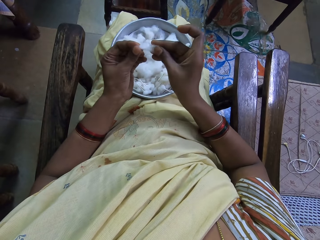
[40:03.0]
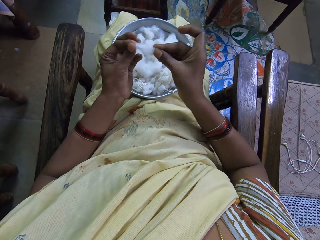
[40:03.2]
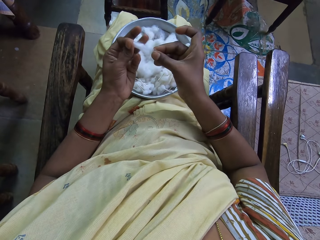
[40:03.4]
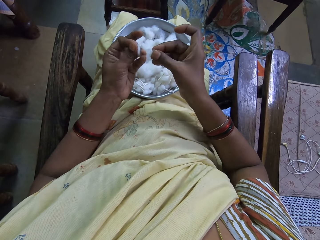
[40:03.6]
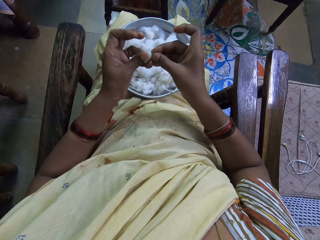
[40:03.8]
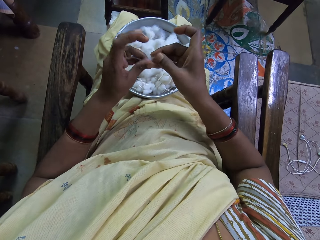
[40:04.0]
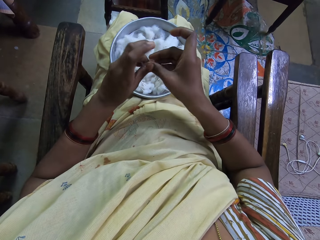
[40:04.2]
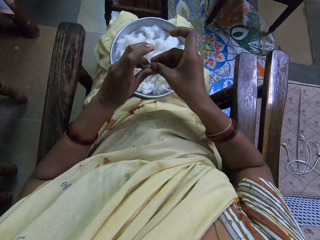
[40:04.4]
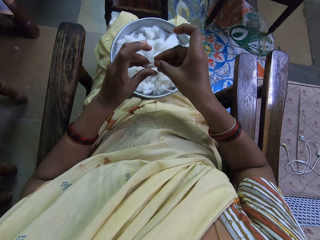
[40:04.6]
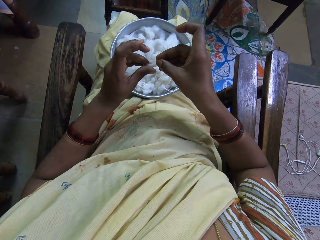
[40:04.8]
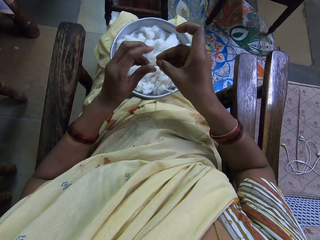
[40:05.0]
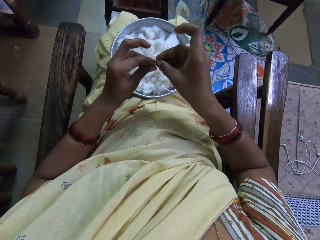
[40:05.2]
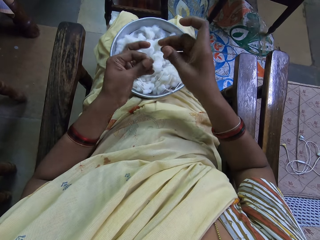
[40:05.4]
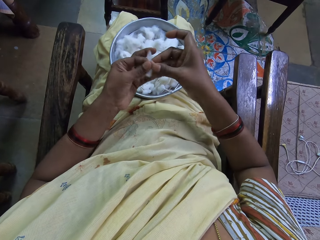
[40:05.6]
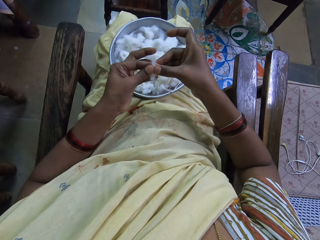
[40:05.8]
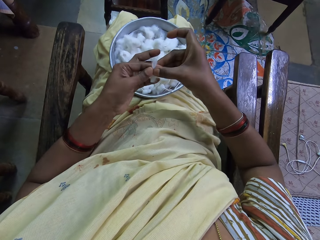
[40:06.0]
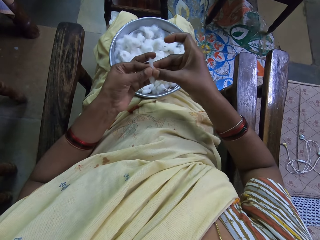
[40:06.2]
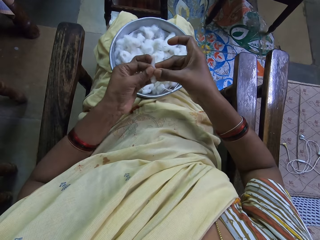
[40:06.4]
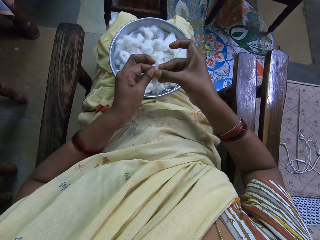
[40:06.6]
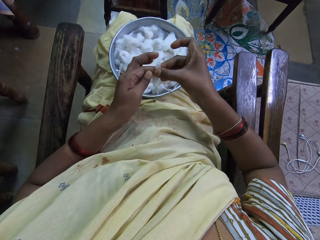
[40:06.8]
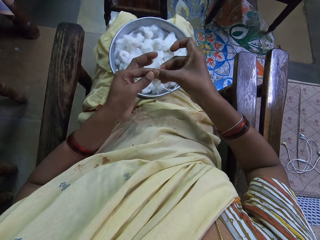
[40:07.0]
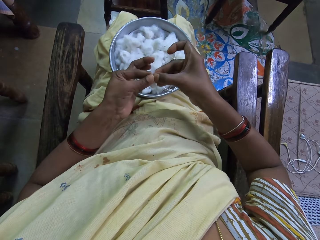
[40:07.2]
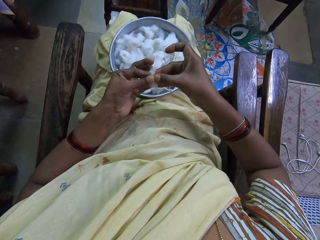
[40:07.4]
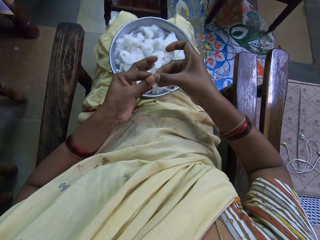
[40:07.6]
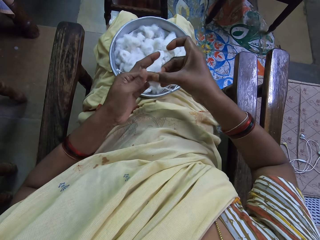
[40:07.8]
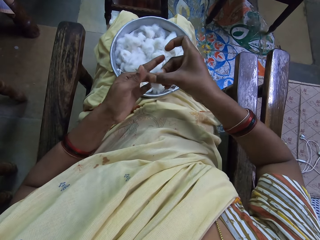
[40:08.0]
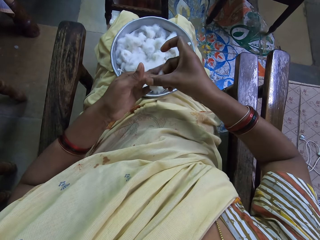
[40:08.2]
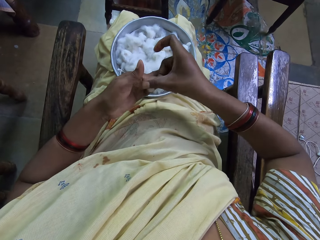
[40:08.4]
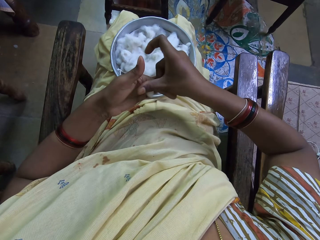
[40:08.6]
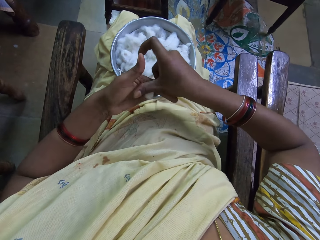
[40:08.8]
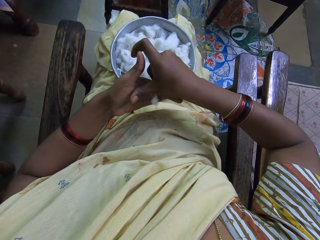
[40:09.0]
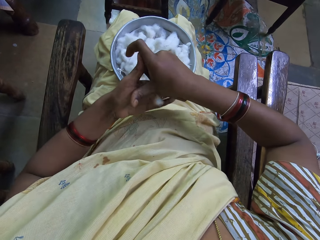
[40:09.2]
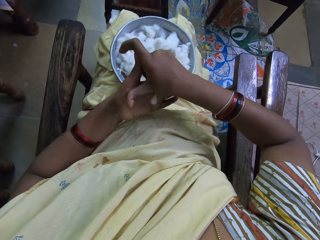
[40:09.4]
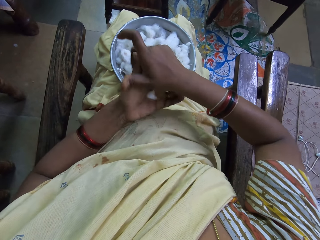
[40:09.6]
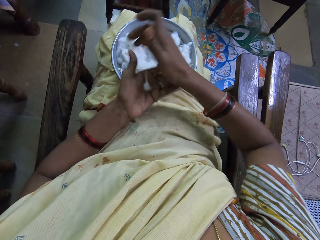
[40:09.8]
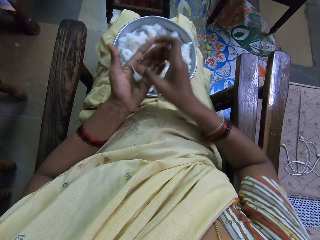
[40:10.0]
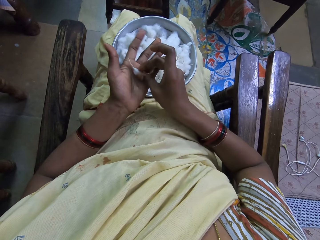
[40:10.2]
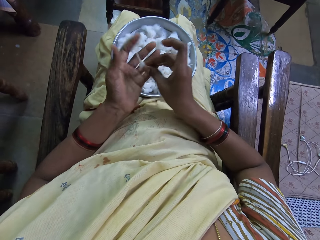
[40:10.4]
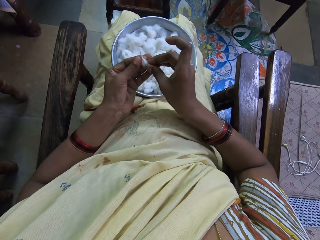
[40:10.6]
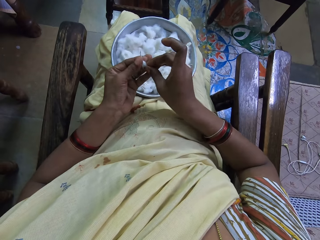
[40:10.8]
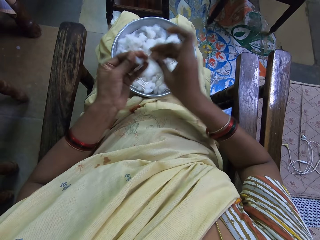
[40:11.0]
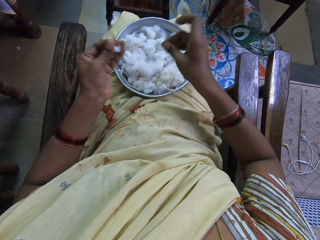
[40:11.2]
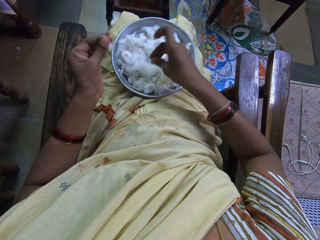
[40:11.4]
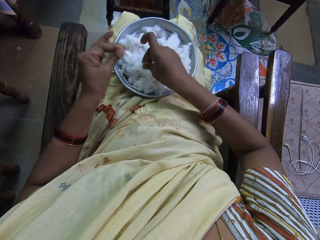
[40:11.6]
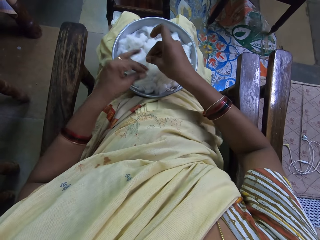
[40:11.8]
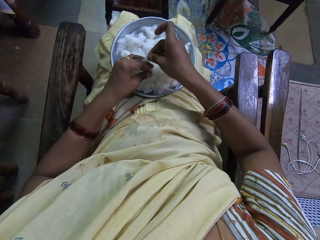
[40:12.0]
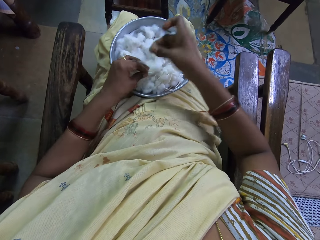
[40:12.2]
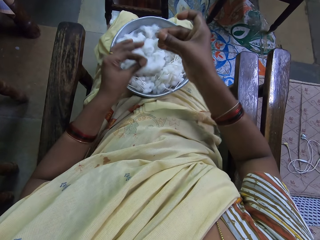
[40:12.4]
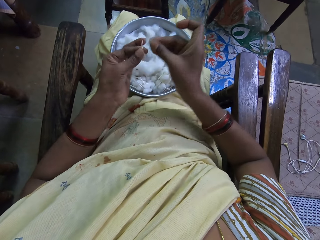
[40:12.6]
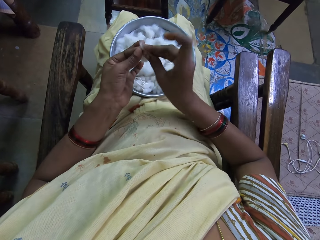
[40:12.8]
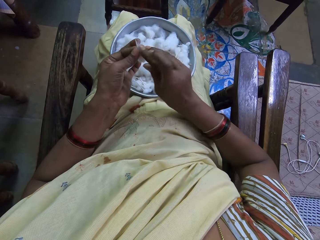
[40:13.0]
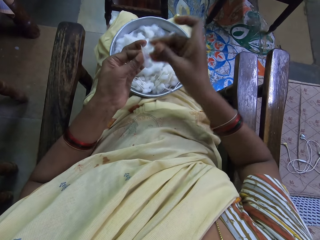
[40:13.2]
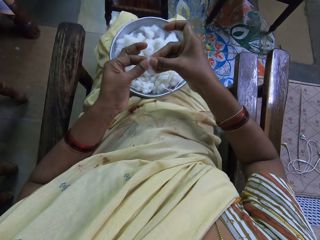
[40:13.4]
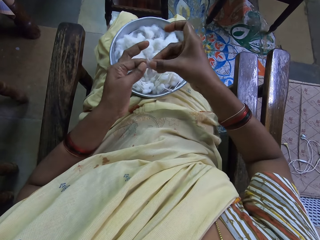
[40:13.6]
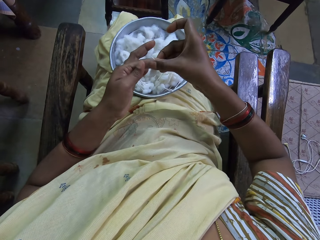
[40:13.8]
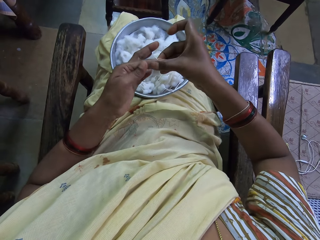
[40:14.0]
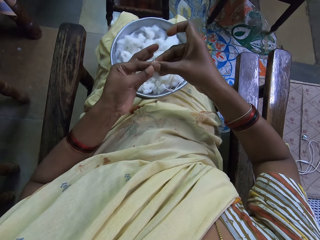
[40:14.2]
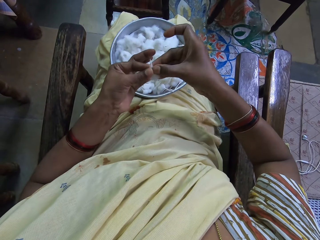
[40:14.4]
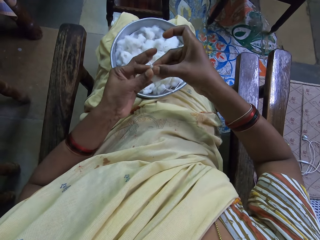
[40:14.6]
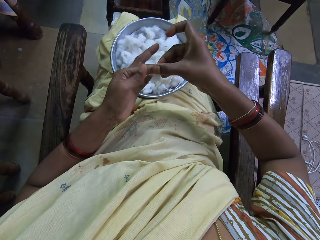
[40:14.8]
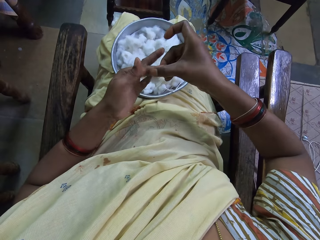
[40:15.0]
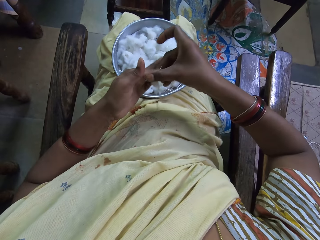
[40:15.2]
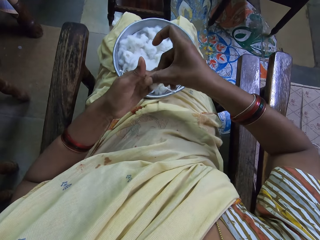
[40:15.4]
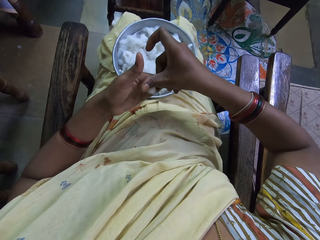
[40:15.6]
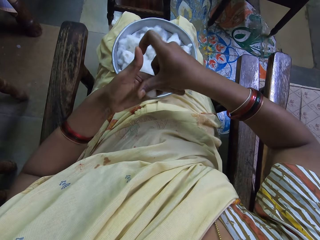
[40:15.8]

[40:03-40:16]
The camera wearer folds the cotton. They roll the cotton. They pinch the cotton, pick up the cotton wool and attach the cottons. They roll the cotton.

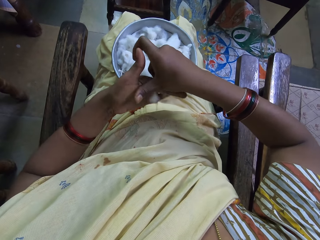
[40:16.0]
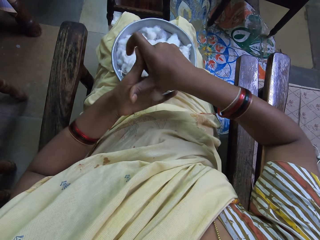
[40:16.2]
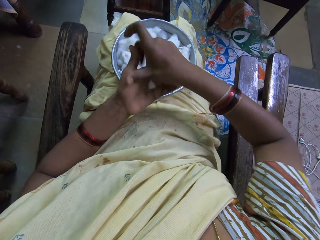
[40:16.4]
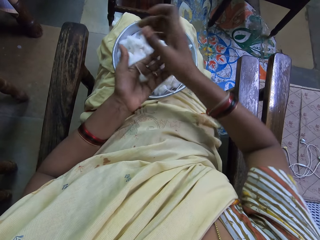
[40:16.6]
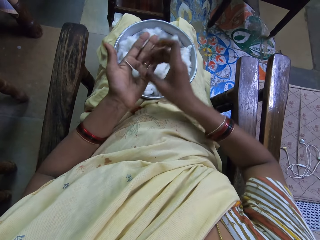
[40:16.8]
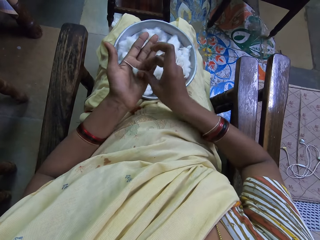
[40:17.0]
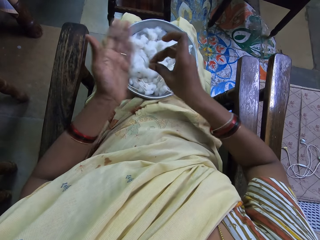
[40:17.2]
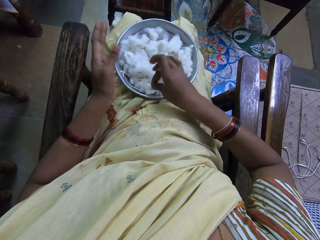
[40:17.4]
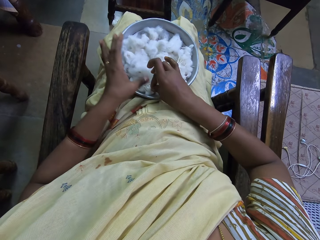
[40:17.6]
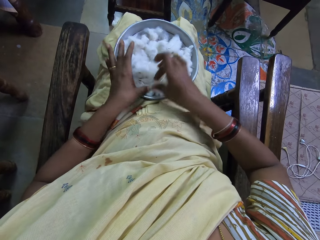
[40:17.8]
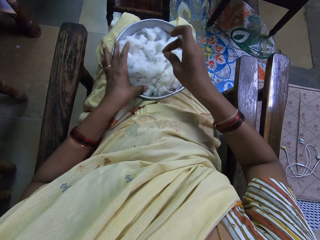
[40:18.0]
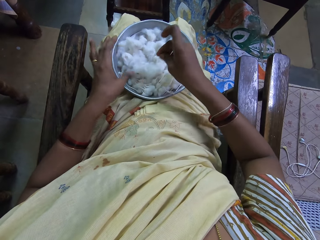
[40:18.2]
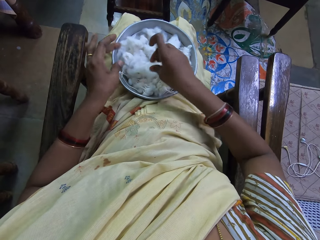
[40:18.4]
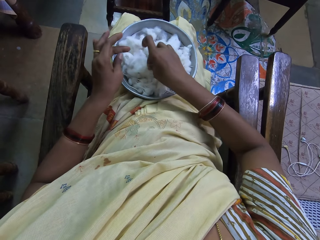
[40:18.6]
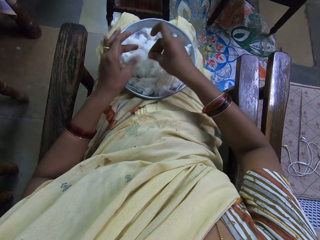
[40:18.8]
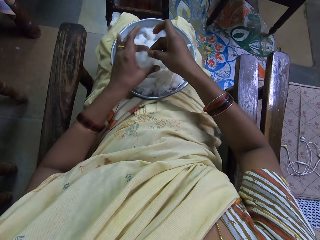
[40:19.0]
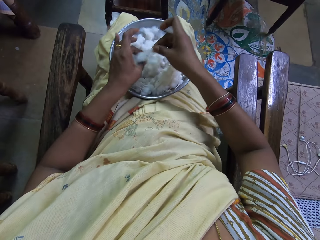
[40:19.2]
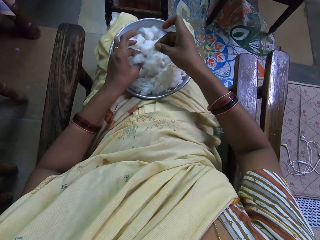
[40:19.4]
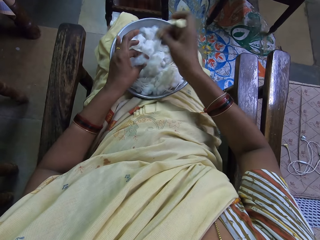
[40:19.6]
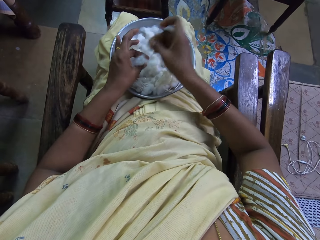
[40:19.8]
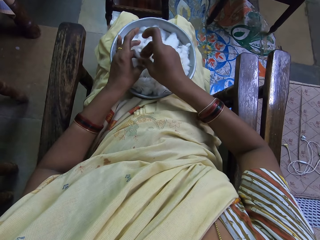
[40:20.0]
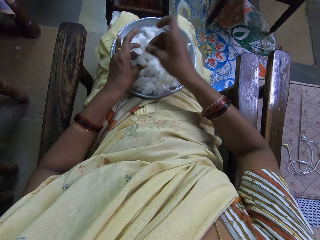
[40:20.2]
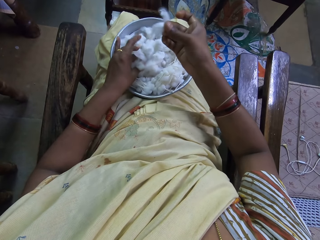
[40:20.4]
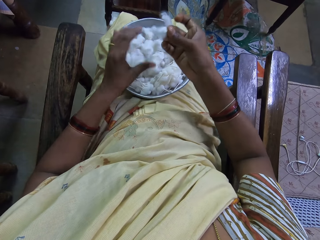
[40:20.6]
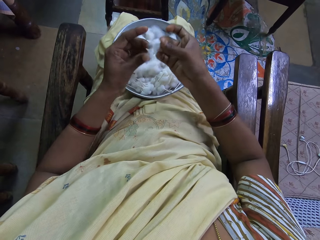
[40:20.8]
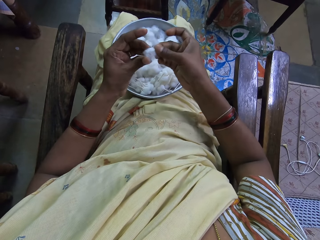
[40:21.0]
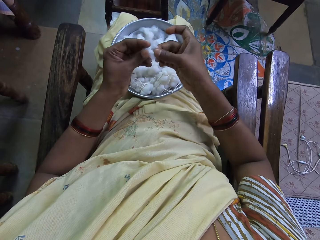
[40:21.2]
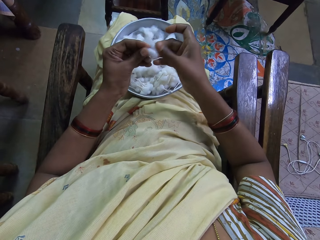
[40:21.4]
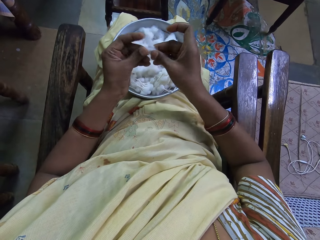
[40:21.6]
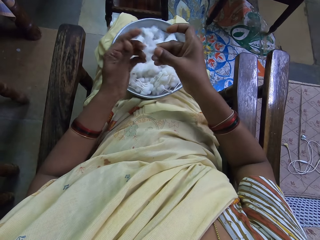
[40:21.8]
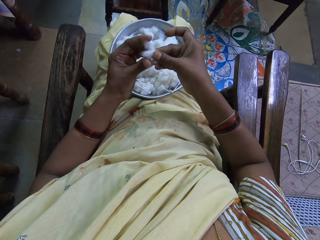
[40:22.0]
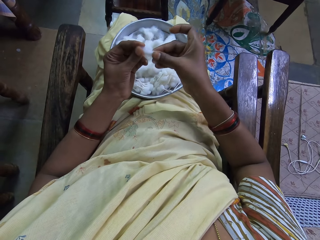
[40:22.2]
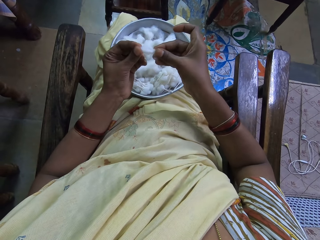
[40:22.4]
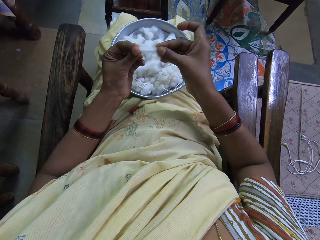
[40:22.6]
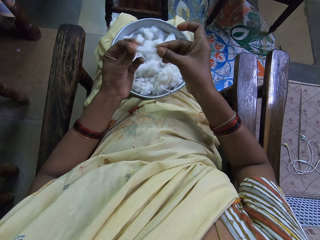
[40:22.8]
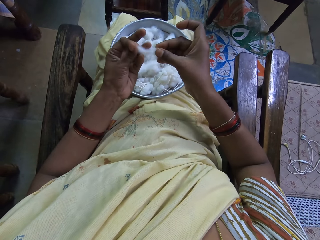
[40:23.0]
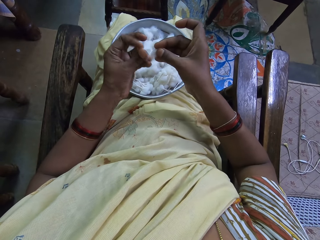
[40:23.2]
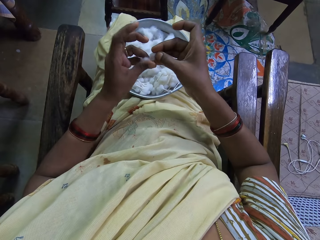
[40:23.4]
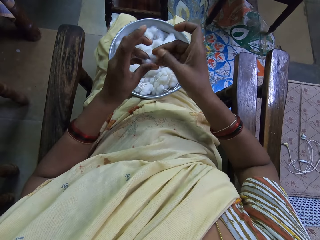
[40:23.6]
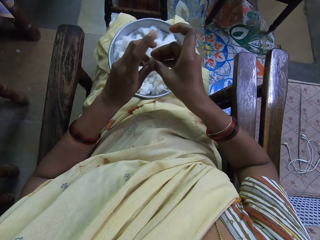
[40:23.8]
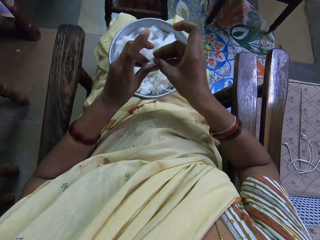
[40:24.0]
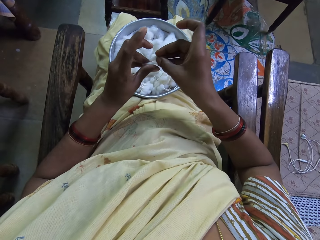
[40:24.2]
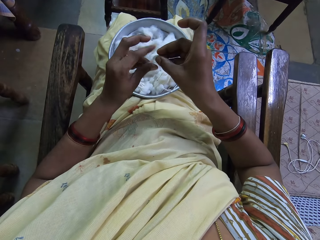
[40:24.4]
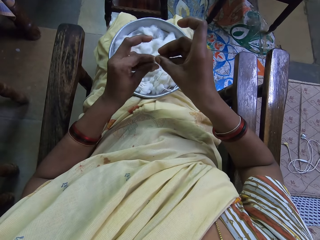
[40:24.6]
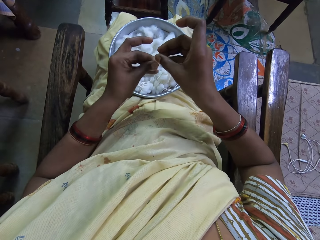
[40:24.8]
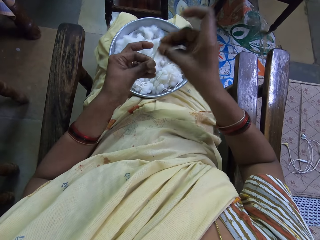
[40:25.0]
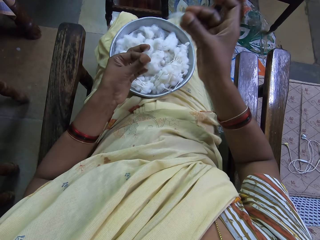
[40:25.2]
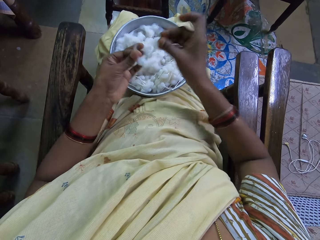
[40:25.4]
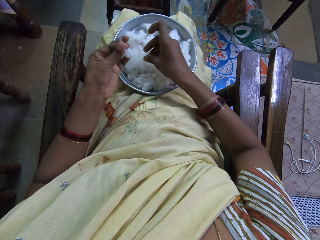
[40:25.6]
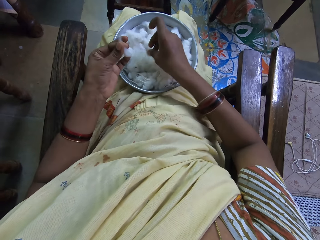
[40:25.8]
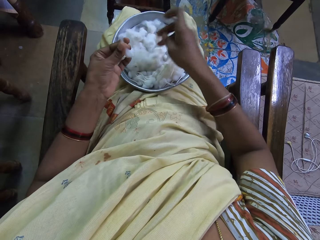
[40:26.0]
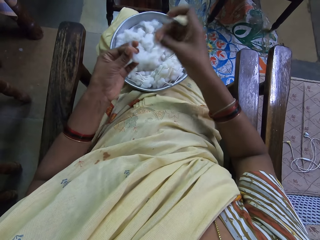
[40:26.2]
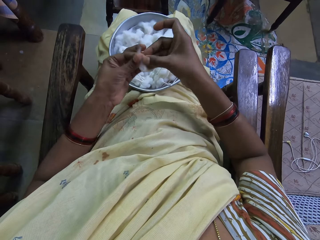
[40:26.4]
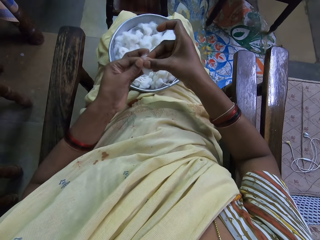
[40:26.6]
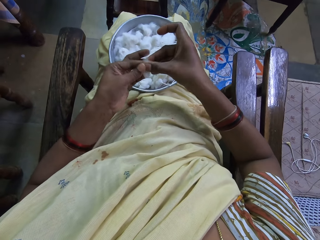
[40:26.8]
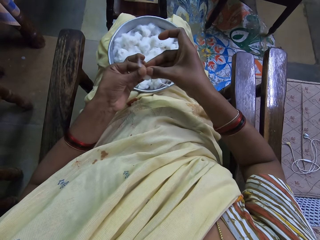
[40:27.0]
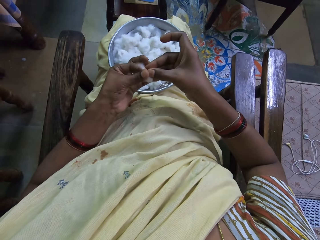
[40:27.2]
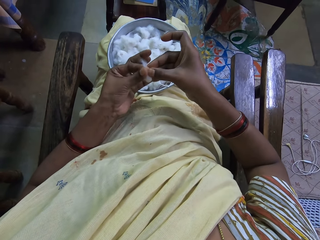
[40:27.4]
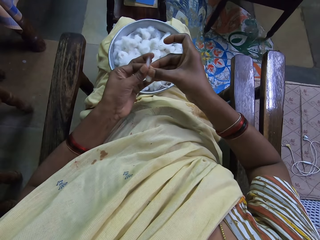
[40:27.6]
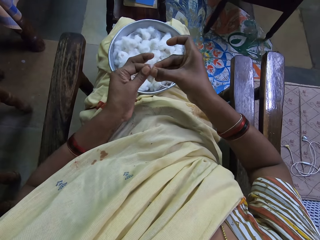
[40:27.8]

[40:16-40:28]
The camera wearer puts the cotton in the tray. They take the cotton and cut the cotton wool. They pinch the cotton. They fold the cotton and roll the cotton wool. They cut the cotton wool. They put the cotton back in the tray. They roll the cotton.
